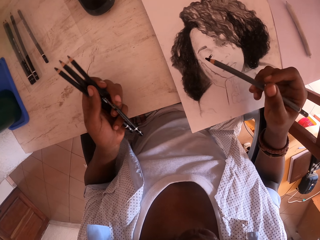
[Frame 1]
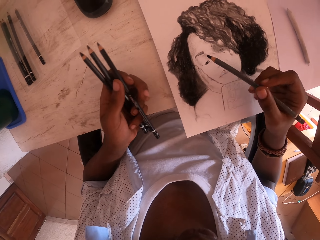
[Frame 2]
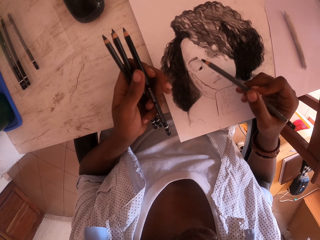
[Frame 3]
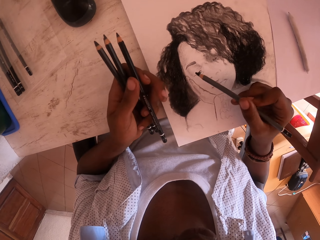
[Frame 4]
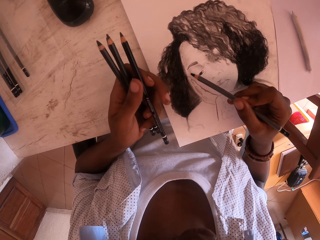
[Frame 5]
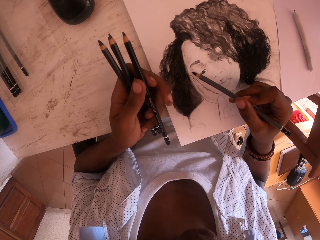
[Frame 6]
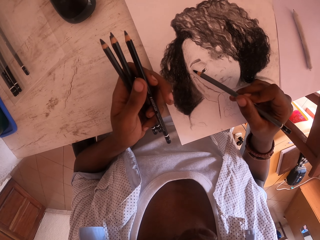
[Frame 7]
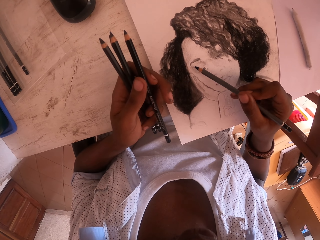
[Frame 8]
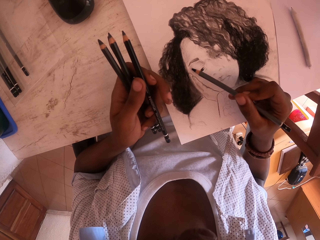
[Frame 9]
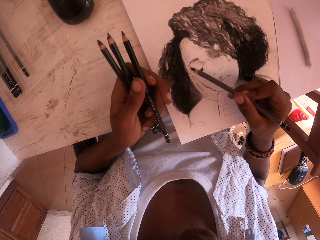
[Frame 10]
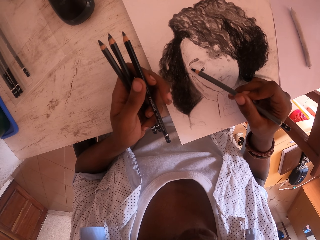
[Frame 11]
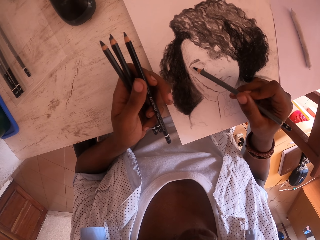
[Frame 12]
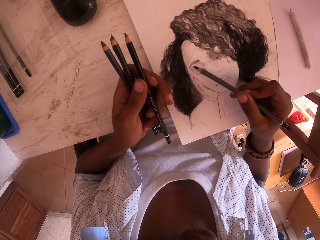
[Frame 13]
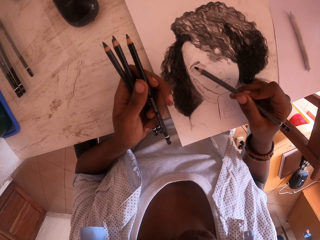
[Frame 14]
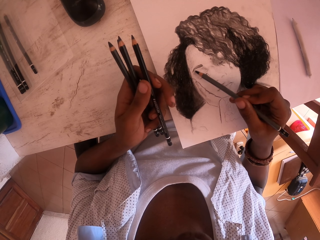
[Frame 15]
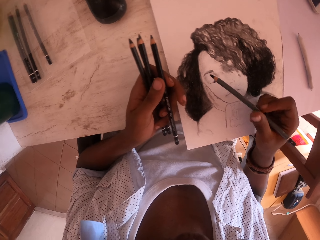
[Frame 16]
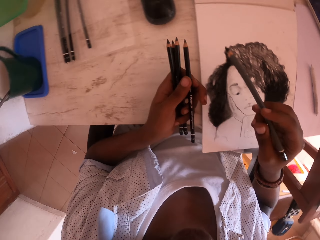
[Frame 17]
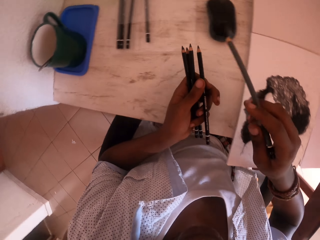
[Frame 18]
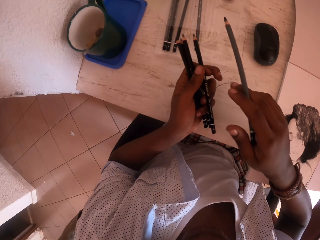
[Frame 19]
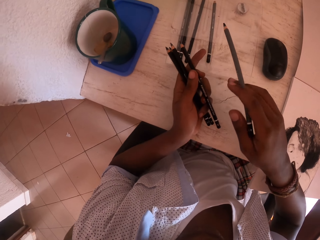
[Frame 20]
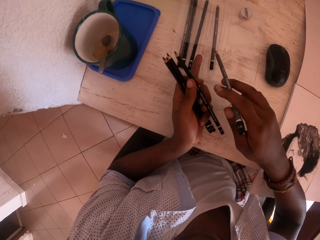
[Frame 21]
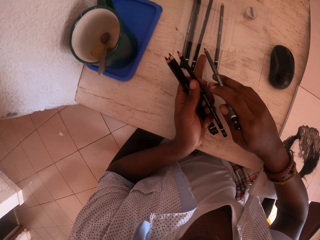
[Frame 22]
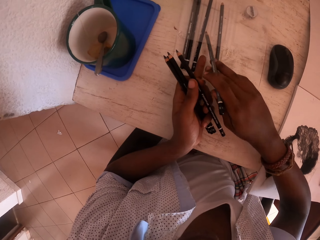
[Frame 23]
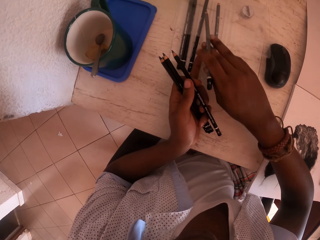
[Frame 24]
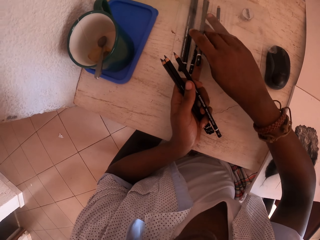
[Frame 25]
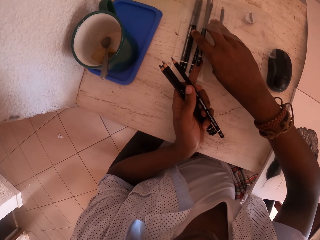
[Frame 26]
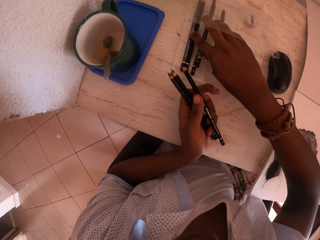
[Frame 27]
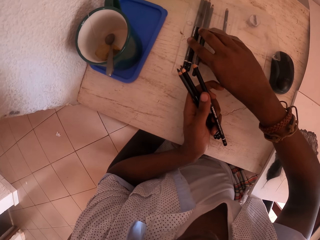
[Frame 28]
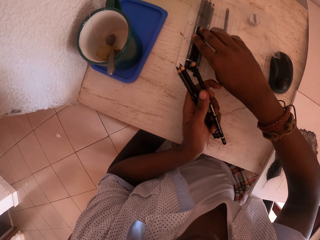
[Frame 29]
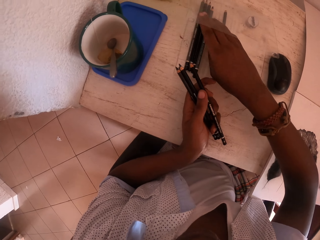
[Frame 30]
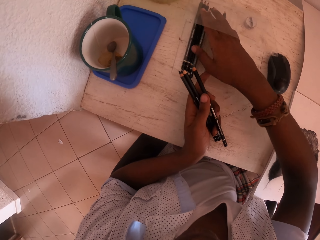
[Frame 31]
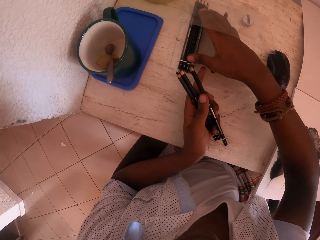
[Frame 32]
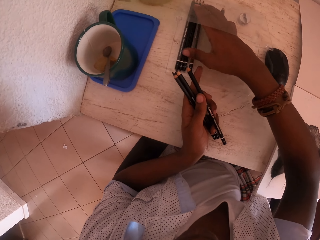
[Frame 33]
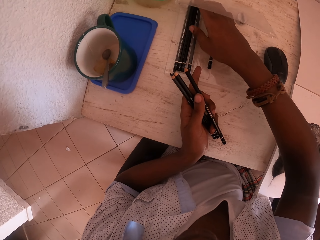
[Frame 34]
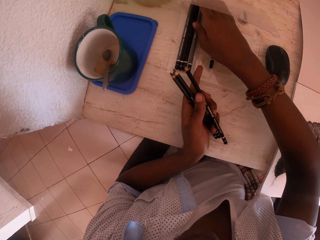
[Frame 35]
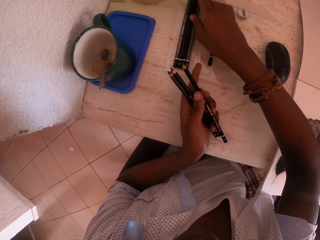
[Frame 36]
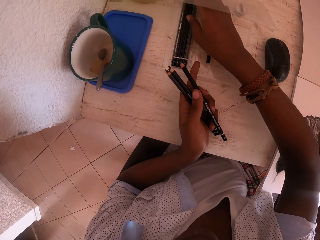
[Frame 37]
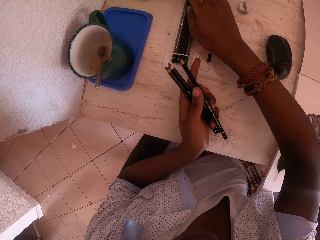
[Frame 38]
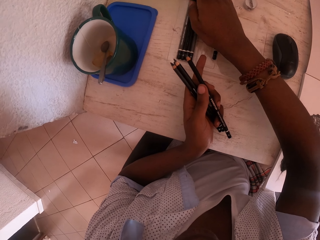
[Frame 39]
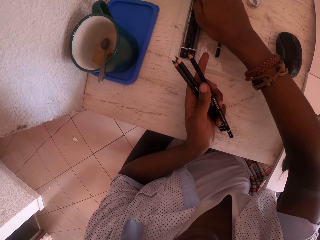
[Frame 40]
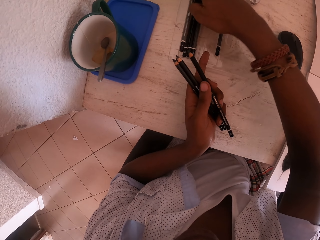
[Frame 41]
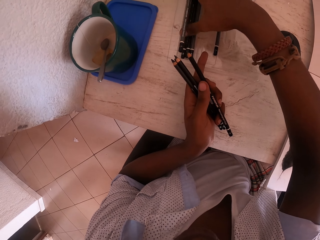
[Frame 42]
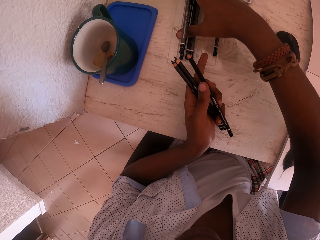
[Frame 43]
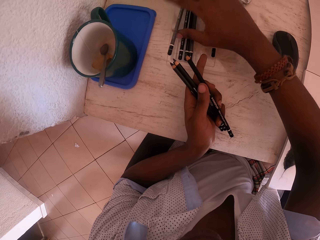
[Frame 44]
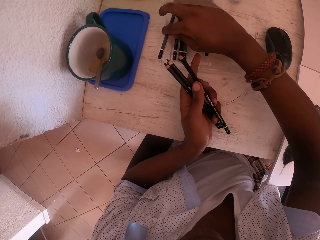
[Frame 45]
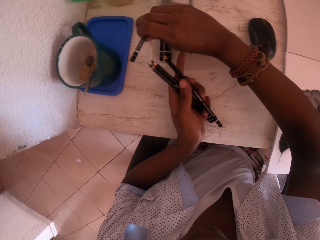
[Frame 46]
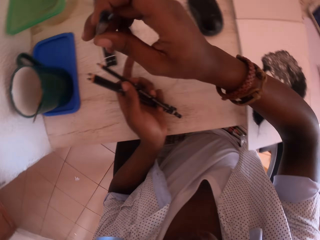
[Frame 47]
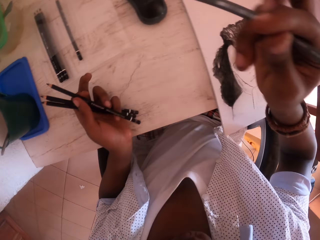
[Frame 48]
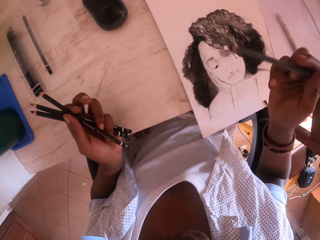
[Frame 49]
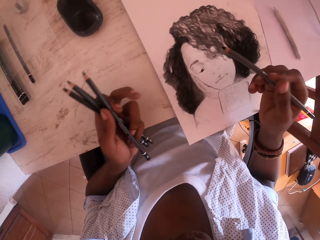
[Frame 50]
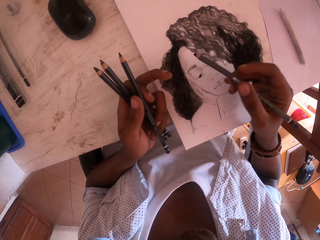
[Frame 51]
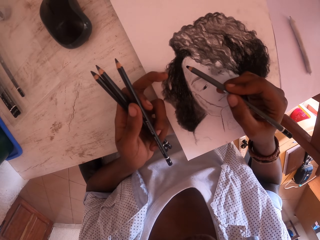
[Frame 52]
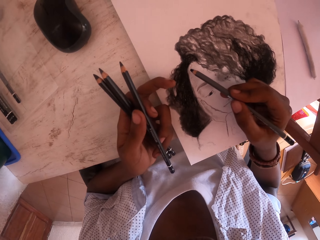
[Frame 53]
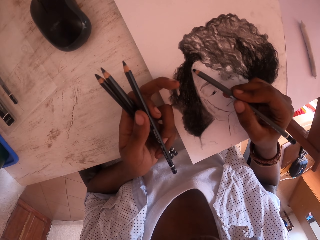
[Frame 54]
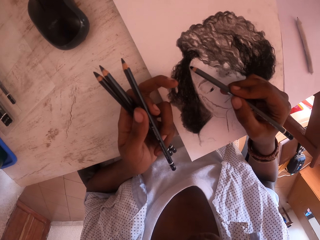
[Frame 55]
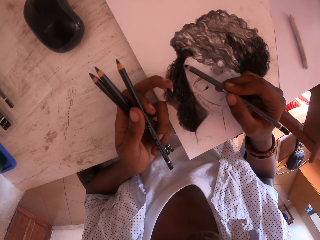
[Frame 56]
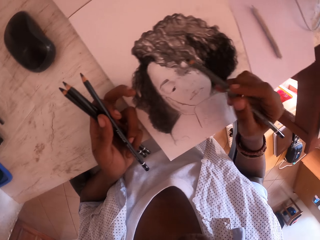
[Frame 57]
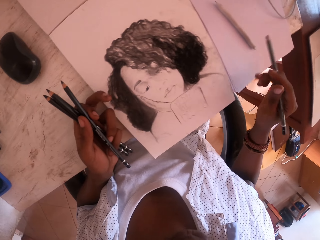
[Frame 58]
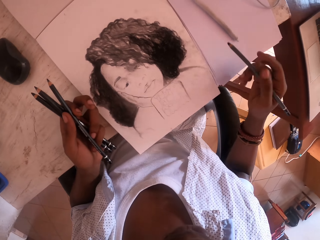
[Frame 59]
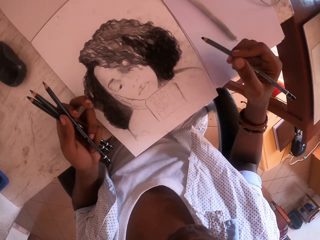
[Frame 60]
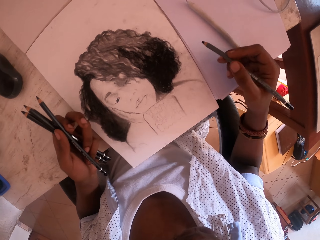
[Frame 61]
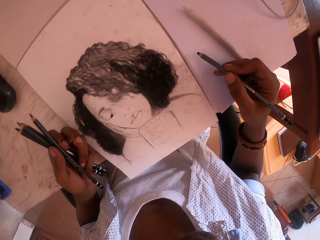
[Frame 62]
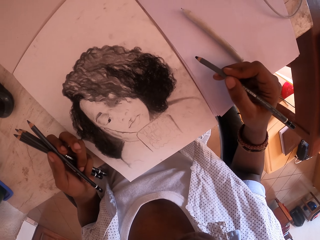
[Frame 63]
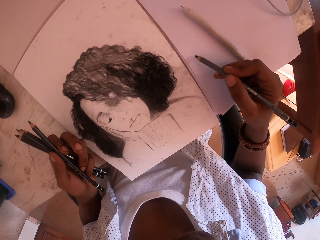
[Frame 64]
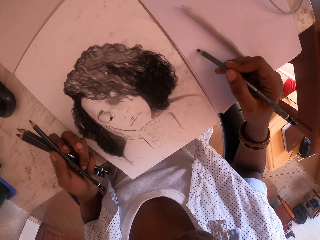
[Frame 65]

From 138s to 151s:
The camera wearer colors the drawing. They draw with the pencil in the right hand. They put the pencil in the wrap or packet. They pick a pencil from the packet with the right hand. They color the drawing. They draw with the pencil in the right hand.

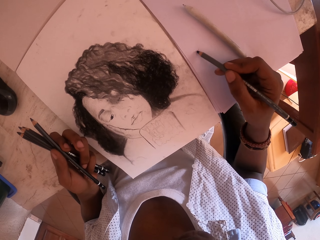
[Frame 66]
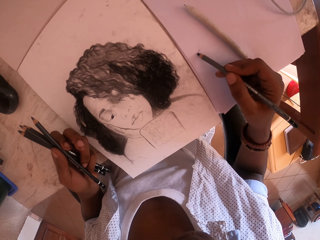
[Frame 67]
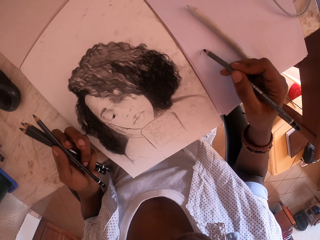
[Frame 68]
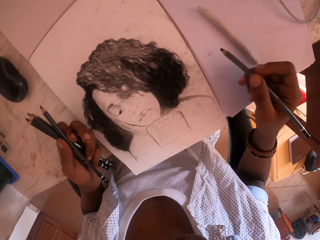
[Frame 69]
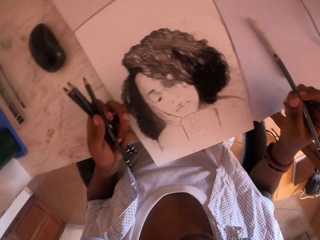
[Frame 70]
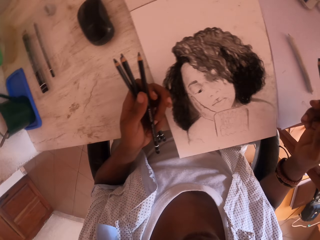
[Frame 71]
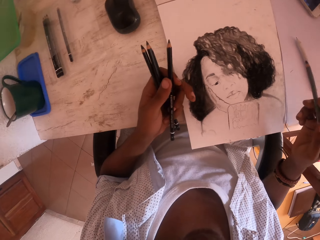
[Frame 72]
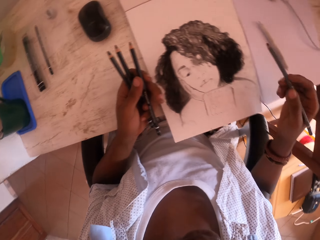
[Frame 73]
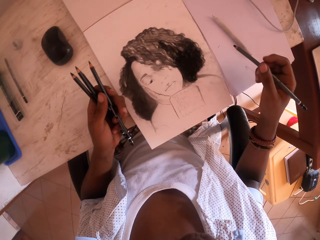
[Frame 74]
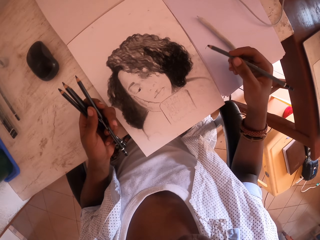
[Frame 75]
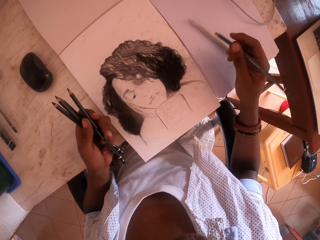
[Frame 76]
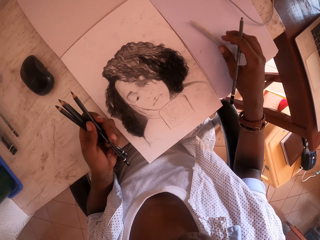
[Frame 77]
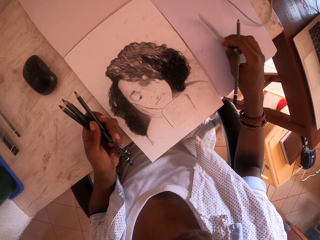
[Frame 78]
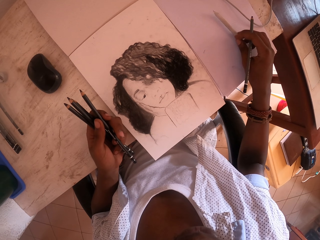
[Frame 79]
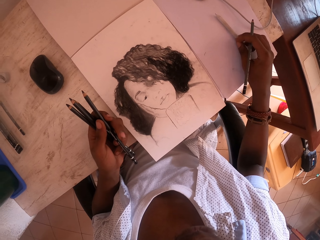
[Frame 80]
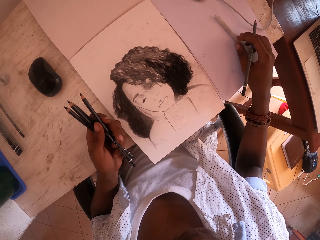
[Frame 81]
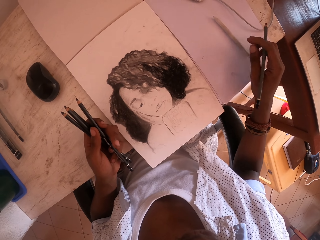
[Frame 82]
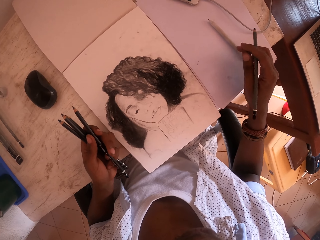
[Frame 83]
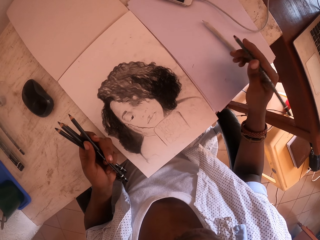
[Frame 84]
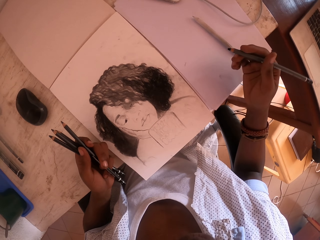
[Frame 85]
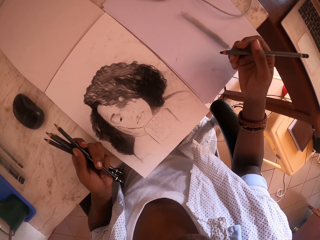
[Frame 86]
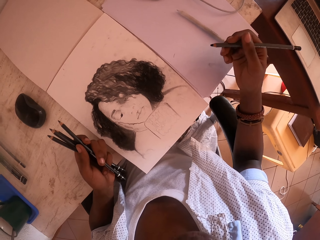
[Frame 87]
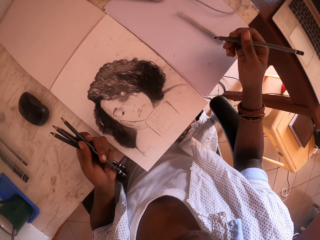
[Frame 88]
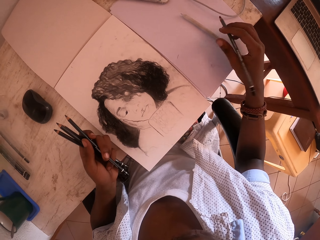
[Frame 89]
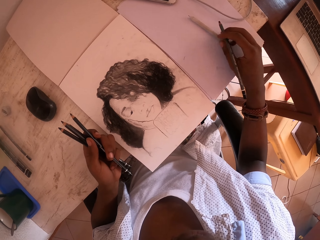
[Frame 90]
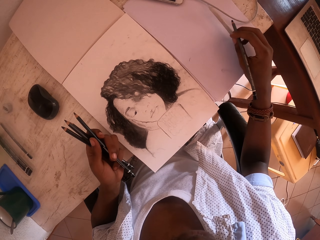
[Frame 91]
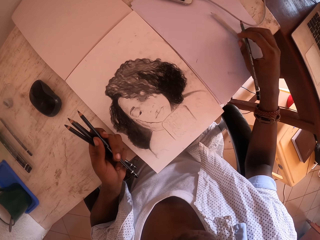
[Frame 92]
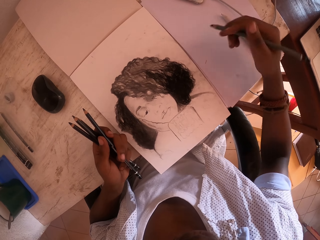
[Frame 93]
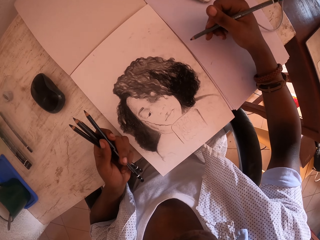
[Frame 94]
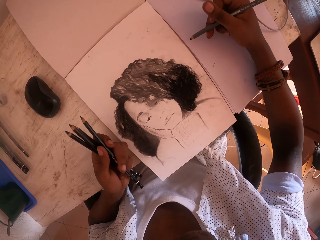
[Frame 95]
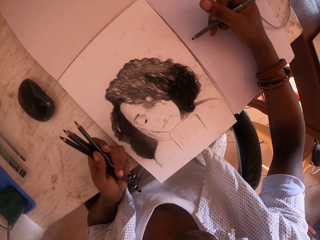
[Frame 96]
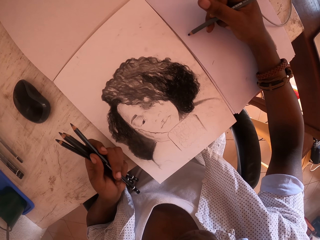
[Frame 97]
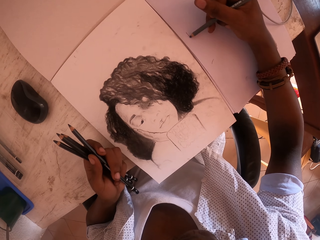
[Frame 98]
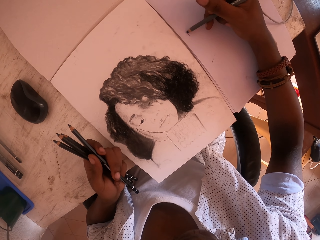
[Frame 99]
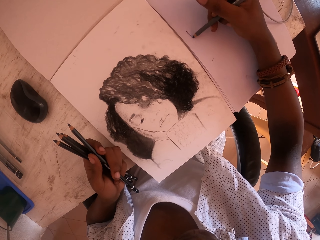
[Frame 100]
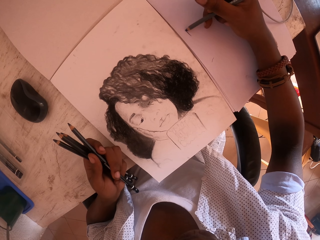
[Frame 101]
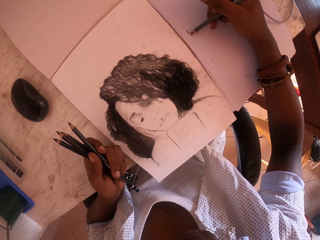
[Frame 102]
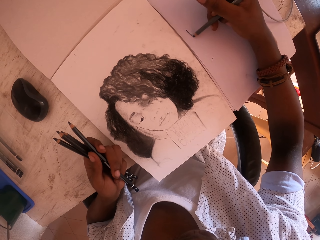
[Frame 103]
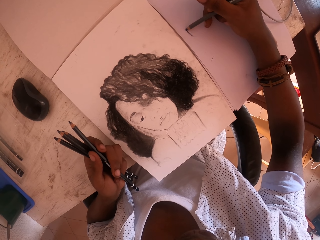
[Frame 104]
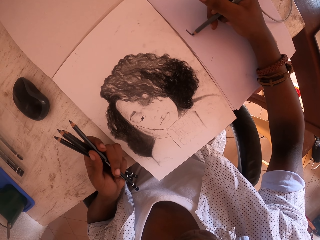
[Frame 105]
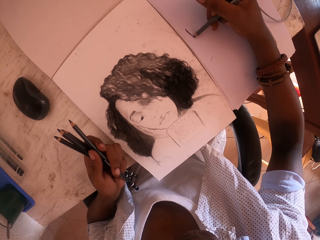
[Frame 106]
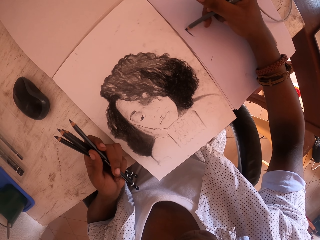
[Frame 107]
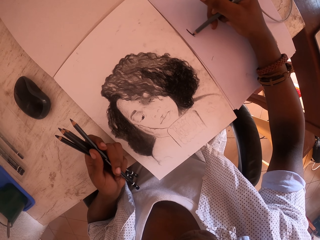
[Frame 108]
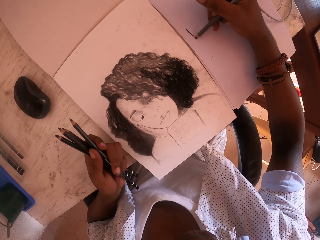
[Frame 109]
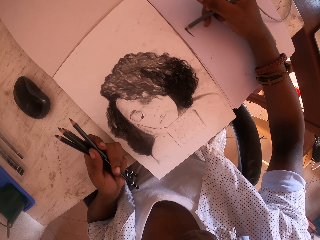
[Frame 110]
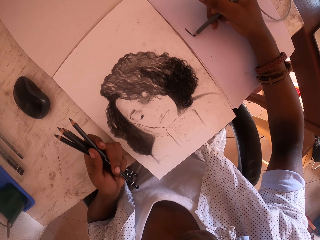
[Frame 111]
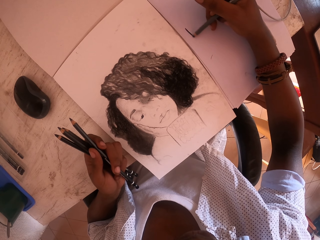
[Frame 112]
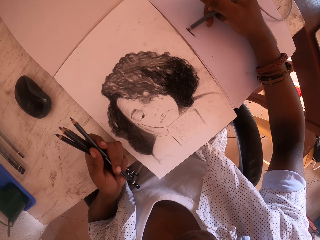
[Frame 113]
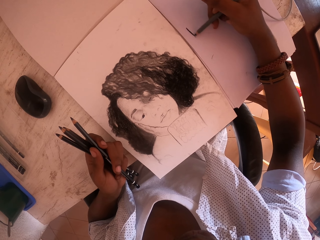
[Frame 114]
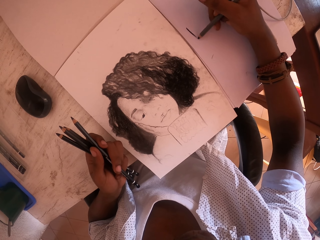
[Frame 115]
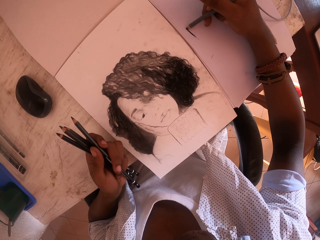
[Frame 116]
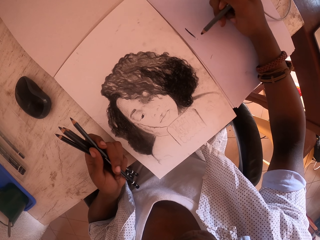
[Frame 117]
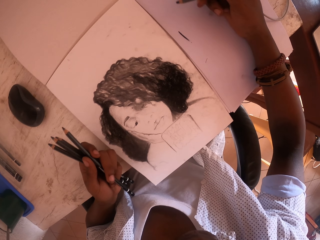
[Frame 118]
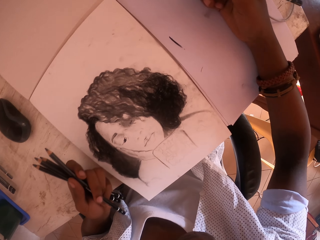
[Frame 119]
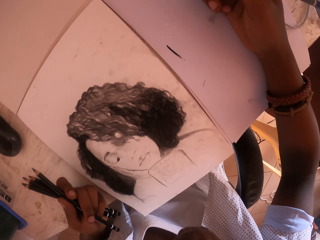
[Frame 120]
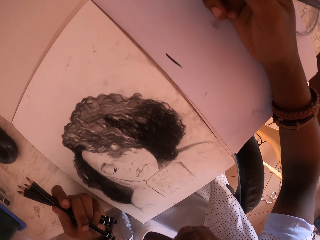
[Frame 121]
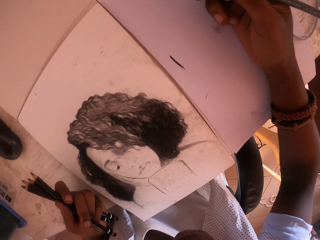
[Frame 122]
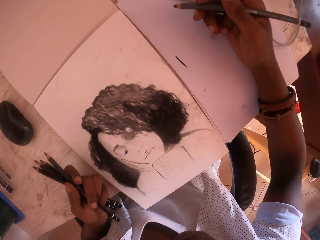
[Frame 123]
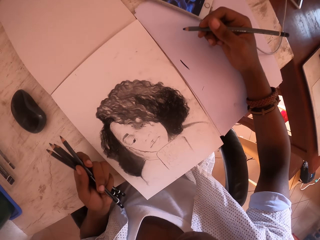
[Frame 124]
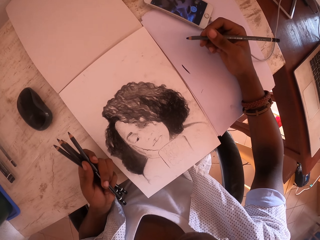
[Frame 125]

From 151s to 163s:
The camera wearer looks around. They move the pen on the paper with the right hand. They color the paper. They draw with the pencil in the right hand.
